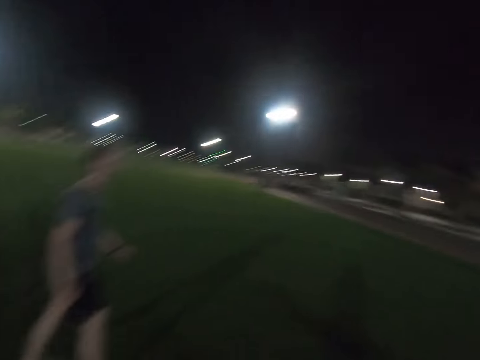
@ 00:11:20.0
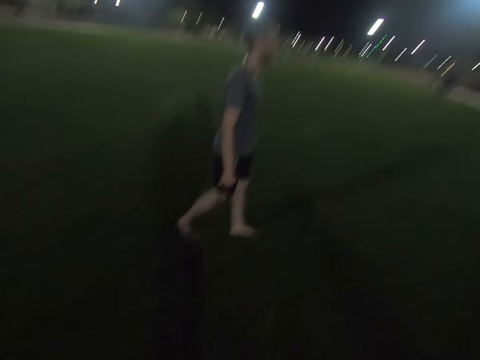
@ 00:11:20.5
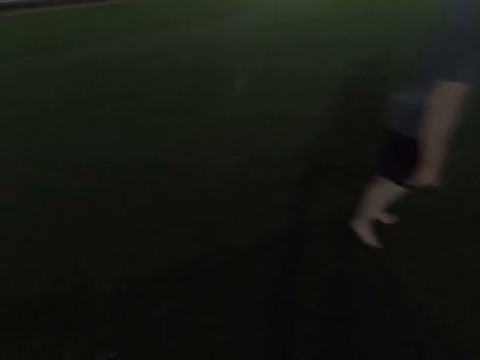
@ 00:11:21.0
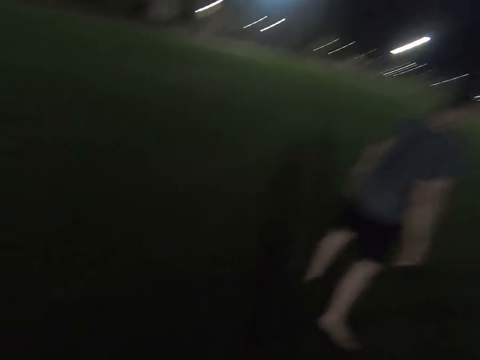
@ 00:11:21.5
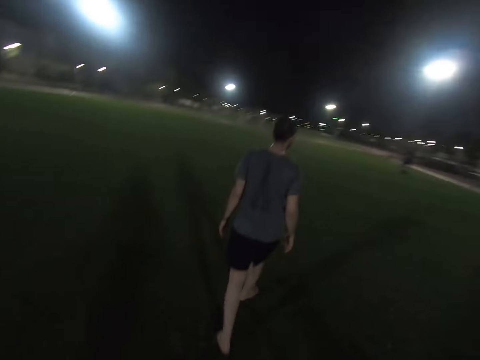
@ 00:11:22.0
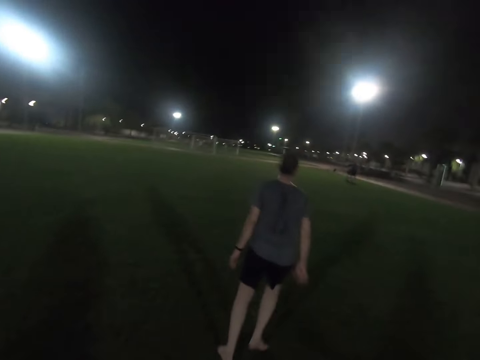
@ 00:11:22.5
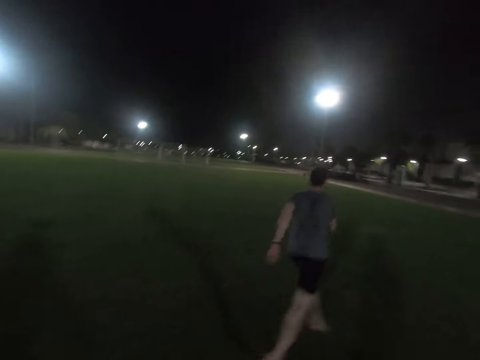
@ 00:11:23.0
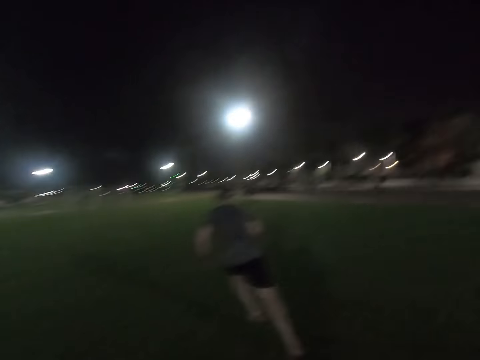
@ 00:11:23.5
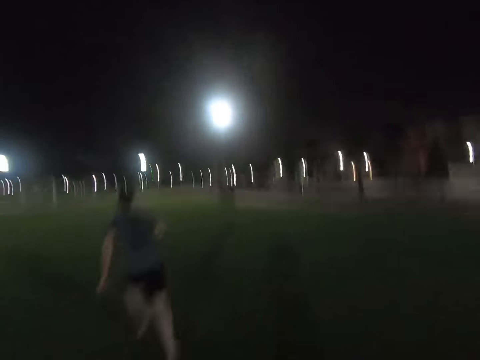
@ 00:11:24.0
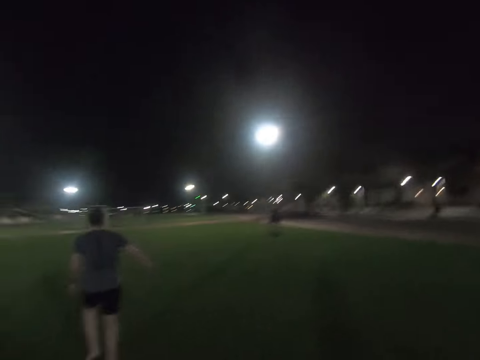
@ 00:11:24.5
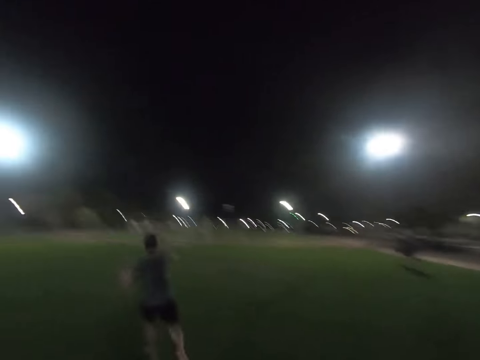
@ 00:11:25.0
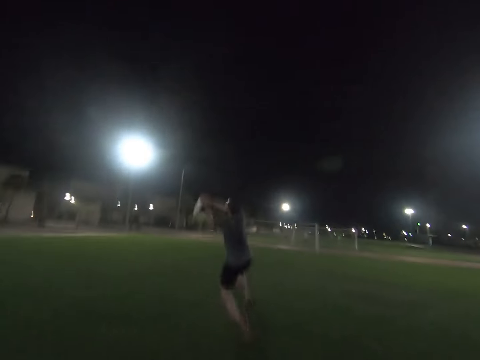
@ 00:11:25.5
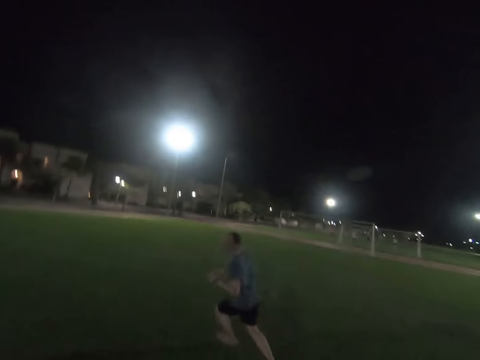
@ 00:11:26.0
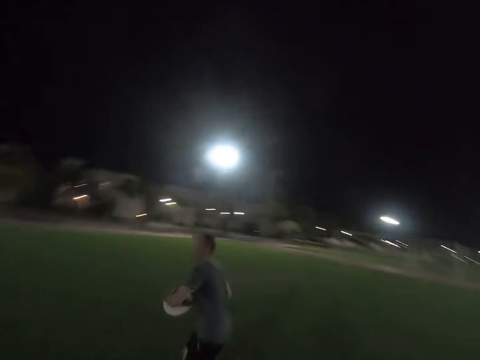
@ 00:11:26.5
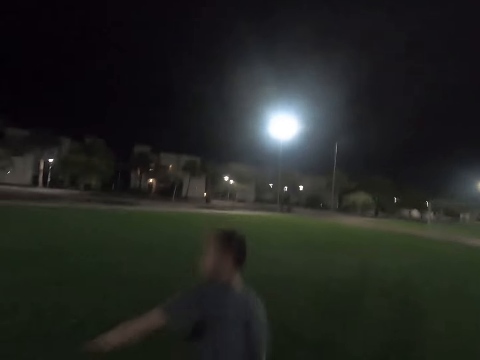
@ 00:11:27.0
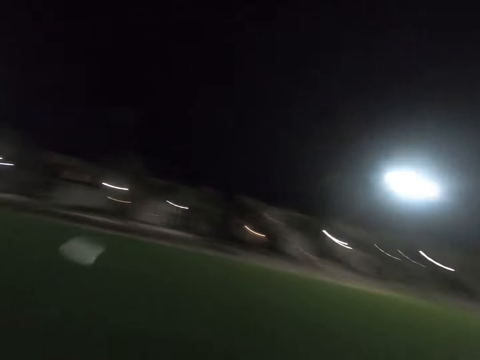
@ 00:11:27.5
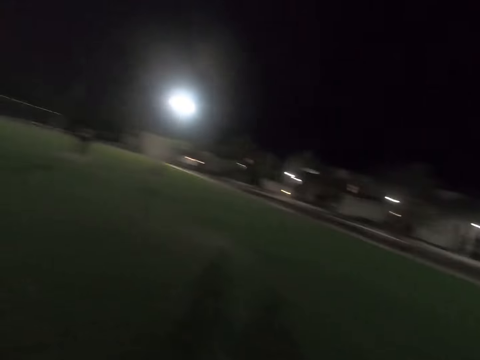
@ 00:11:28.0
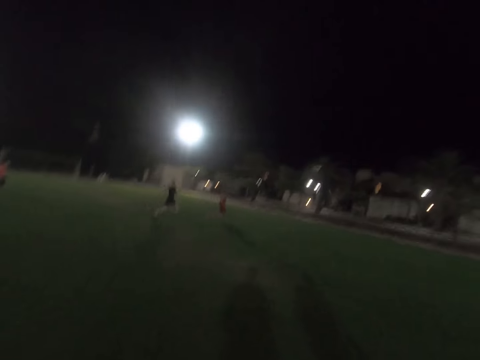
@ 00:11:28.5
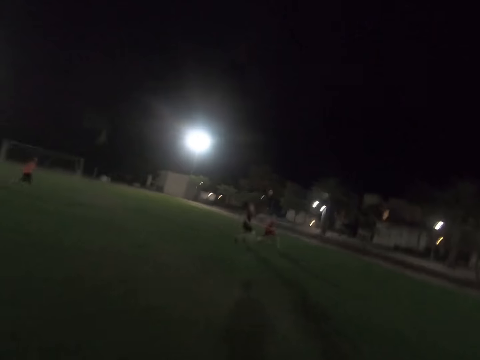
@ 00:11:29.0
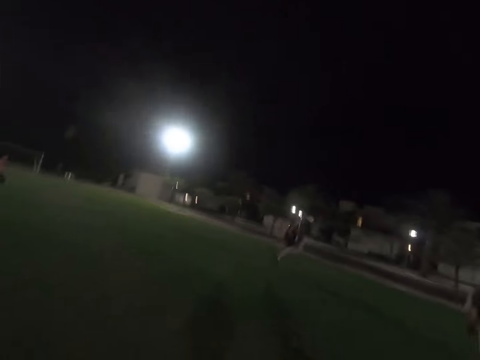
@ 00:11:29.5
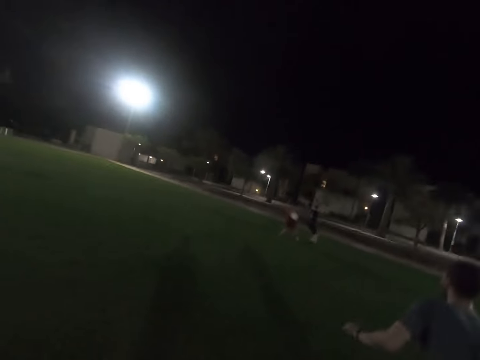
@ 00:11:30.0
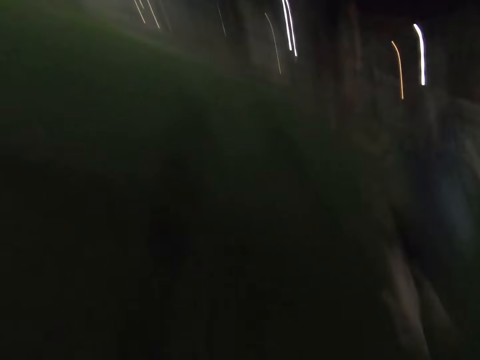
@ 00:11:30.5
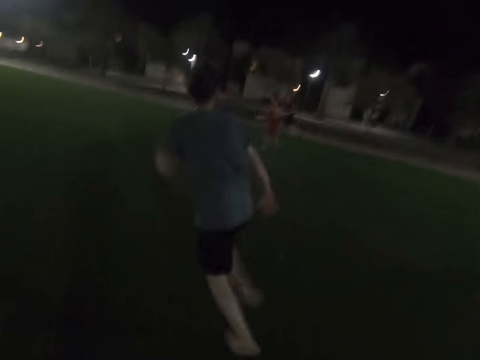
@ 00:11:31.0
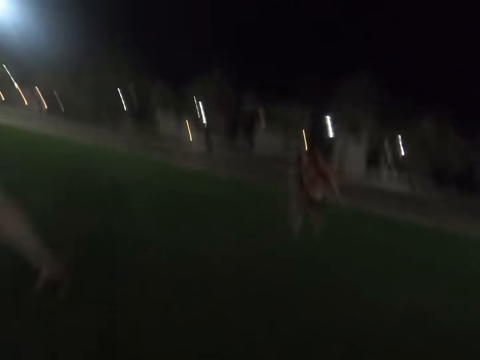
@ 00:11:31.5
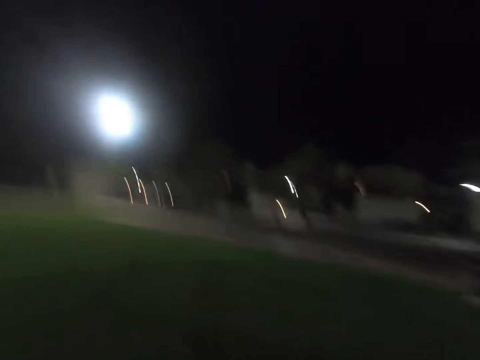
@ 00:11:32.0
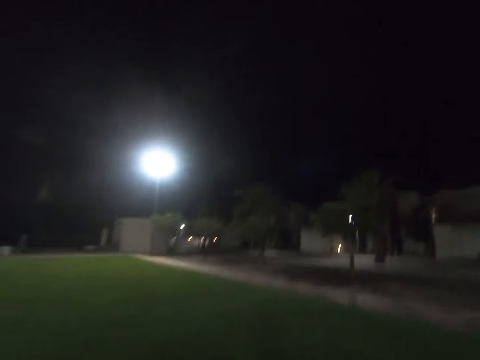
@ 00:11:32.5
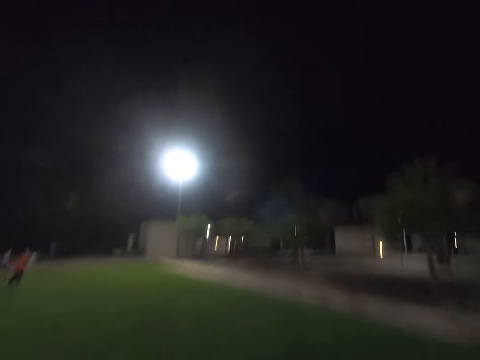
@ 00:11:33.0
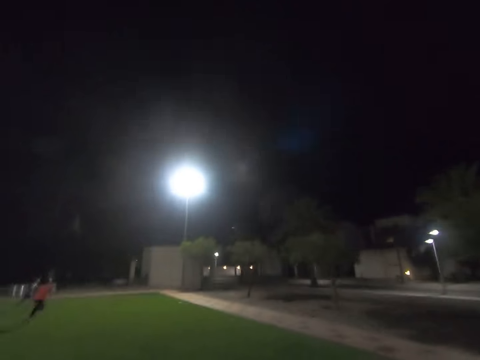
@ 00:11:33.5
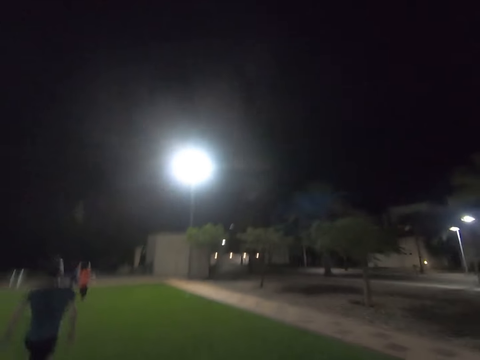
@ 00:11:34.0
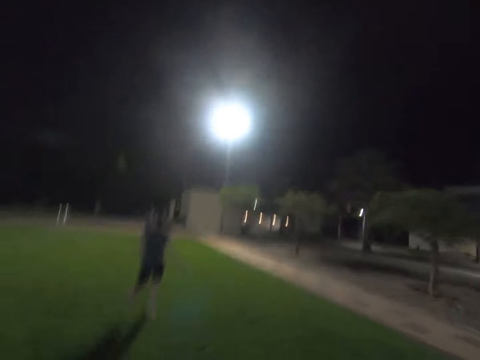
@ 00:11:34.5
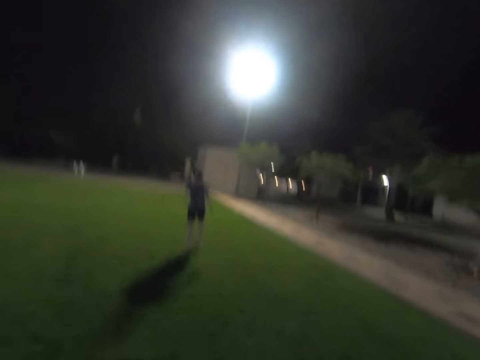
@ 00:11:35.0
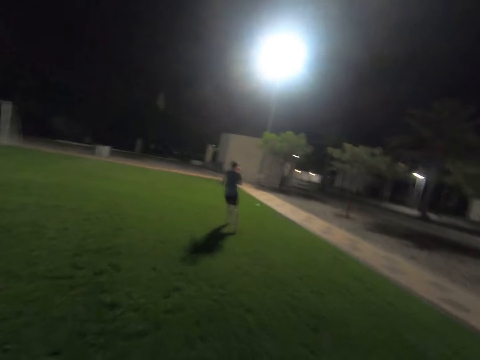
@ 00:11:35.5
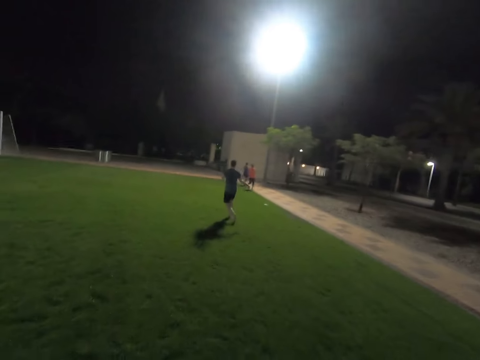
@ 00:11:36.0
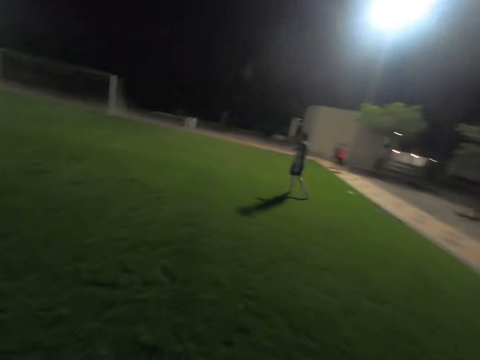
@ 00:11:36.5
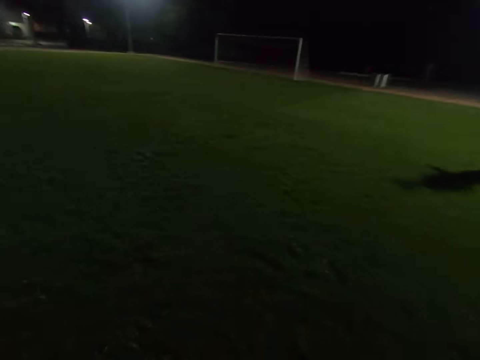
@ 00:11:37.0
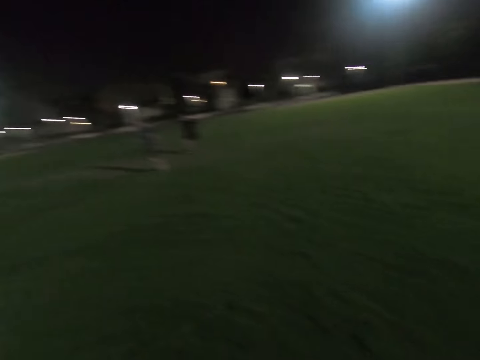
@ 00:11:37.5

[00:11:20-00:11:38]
A man runs around the field. The man catches the frisbee disc and throws the frisbee disc. Another man runs around the field. The first man runs around the field. The camera wearer runs in the field.

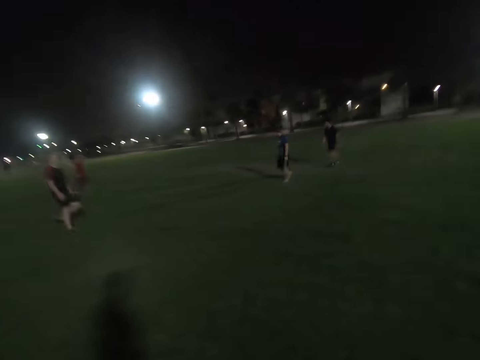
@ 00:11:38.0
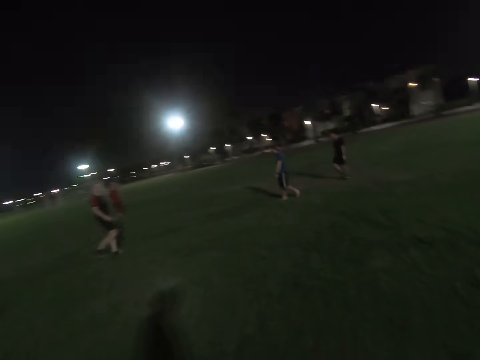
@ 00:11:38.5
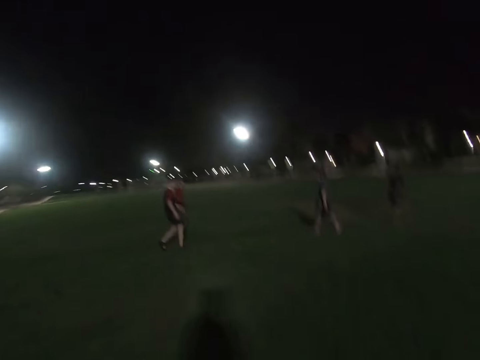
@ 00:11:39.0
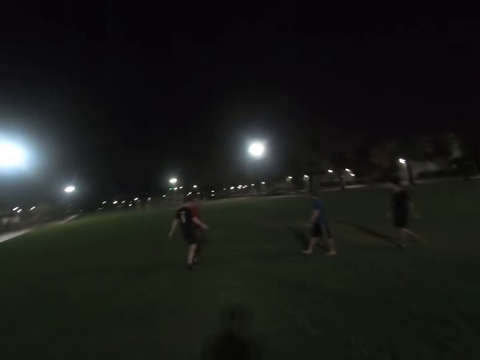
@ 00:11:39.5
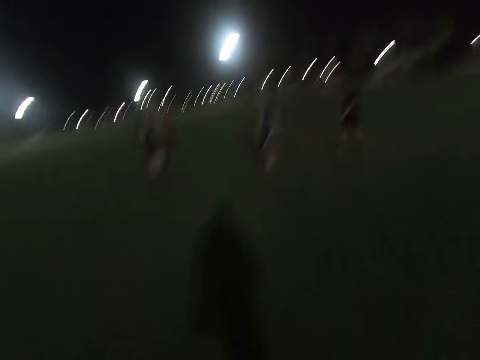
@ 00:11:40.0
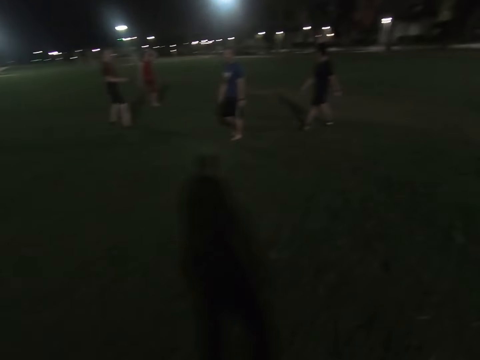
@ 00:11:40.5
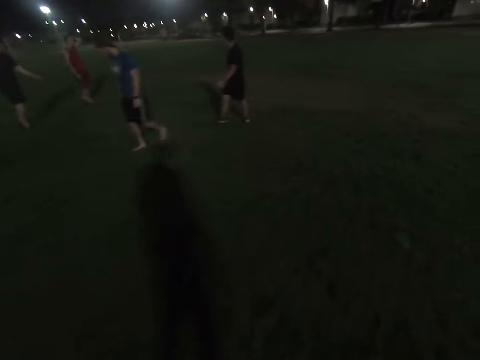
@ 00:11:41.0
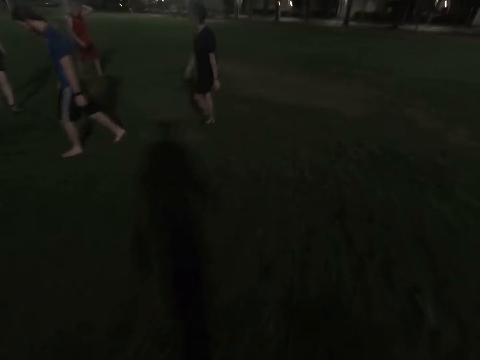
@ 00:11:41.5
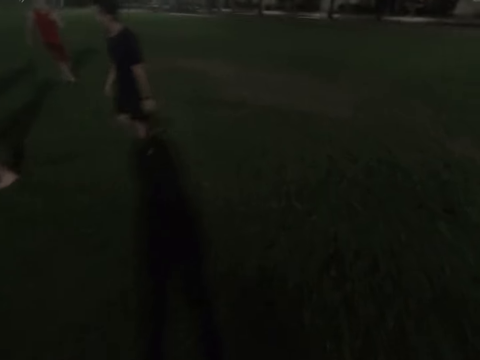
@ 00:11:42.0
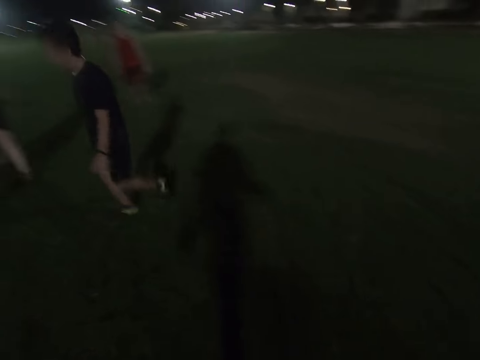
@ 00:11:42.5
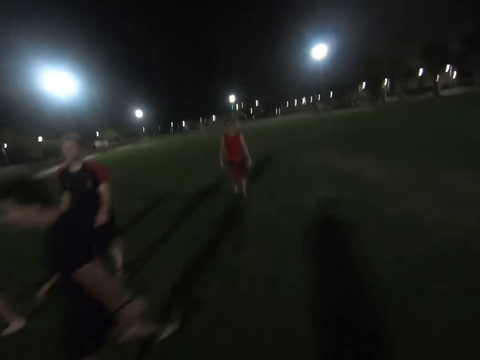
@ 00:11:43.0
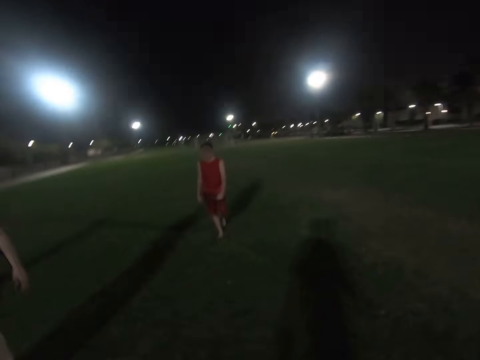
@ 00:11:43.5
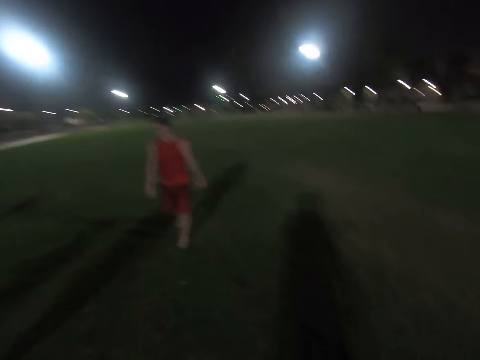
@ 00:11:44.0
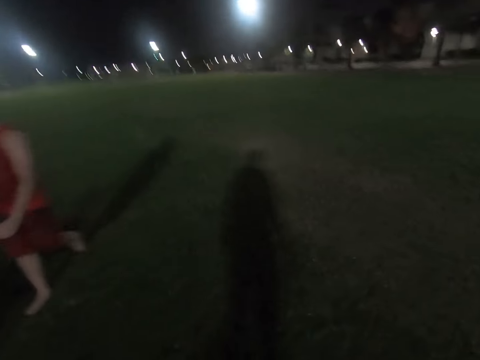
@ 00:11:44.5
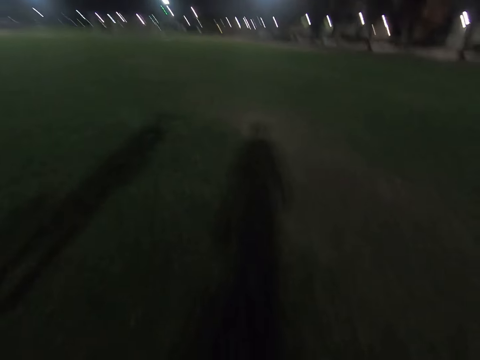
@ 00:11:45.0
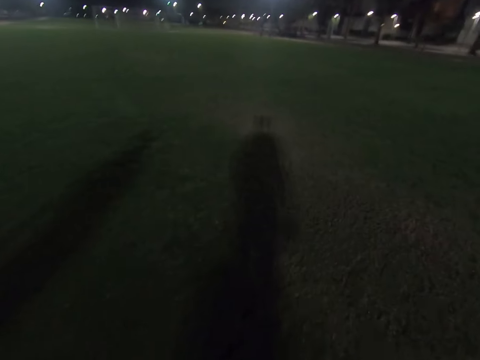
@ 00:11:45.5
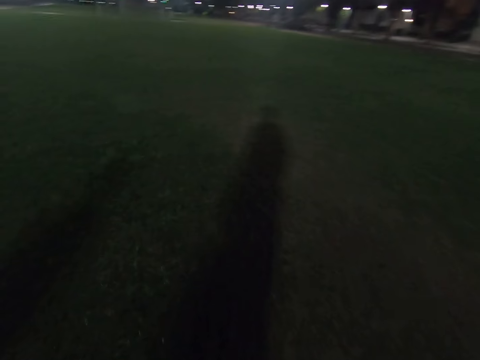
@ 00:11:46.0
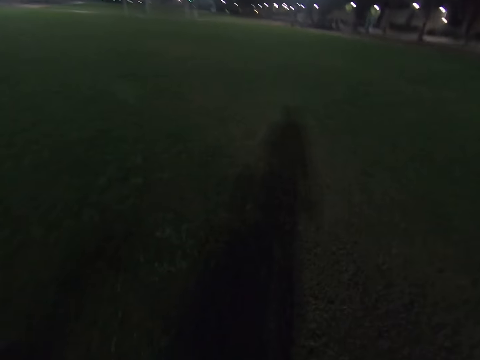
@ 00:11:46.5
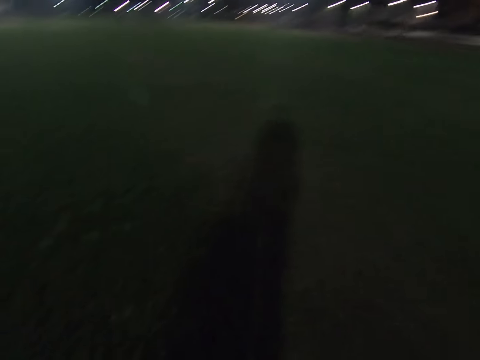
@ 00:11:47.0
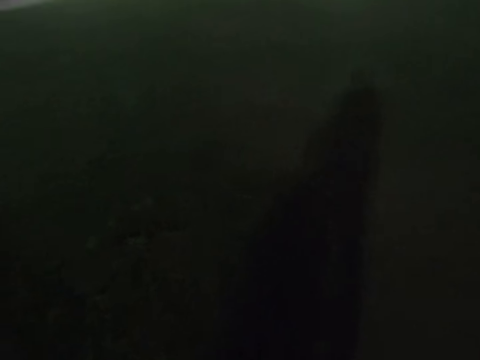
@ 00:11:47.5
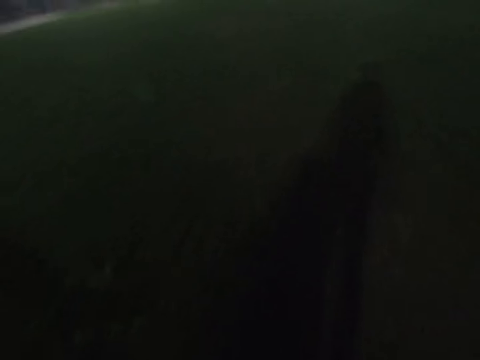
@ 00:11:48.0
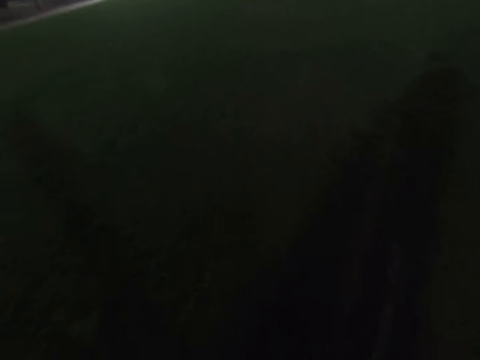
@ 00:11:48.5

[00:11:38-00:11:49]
A man walks around the field. The camera wearer walks across the field.
